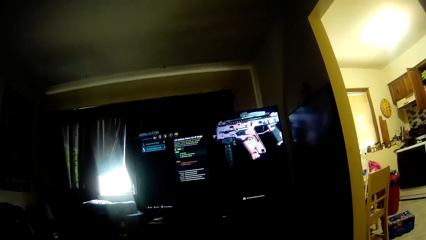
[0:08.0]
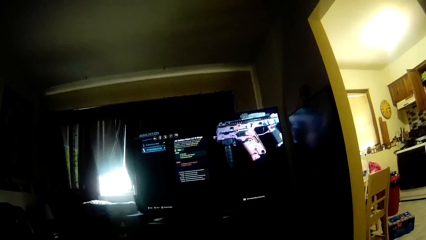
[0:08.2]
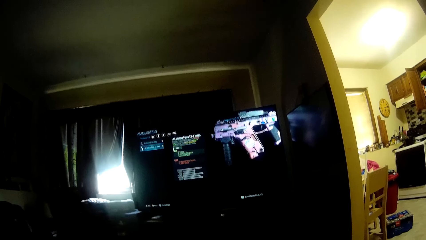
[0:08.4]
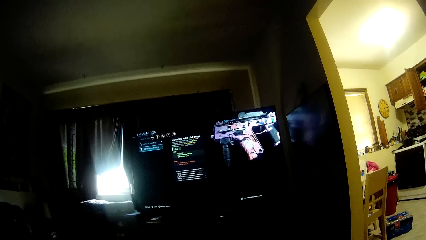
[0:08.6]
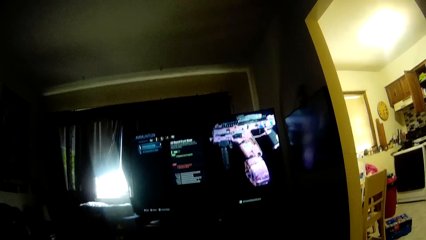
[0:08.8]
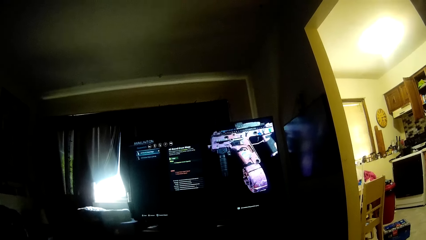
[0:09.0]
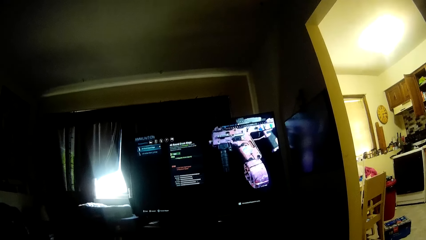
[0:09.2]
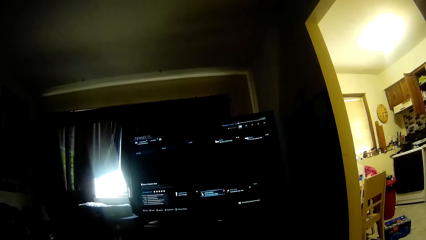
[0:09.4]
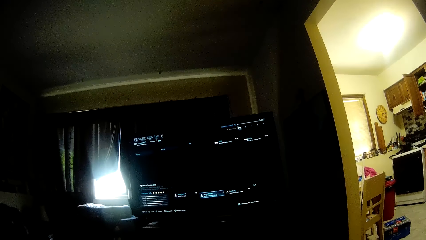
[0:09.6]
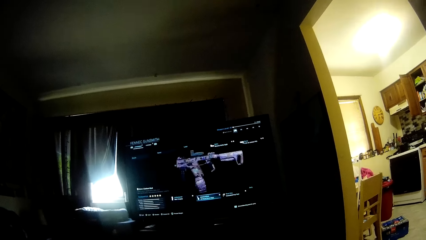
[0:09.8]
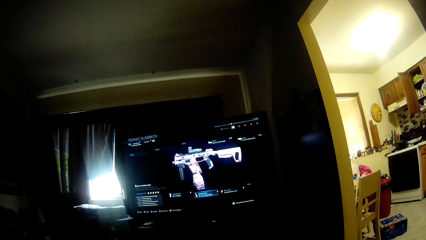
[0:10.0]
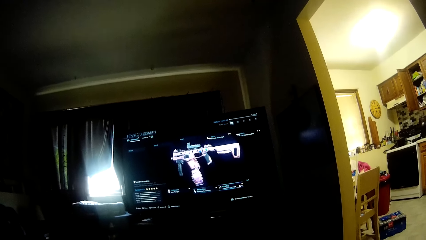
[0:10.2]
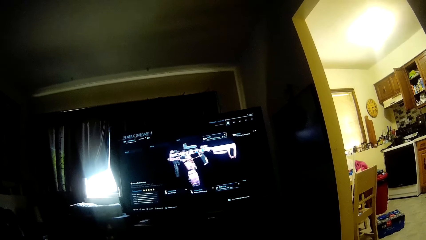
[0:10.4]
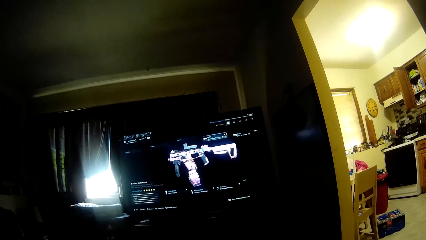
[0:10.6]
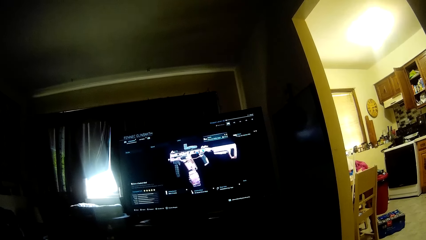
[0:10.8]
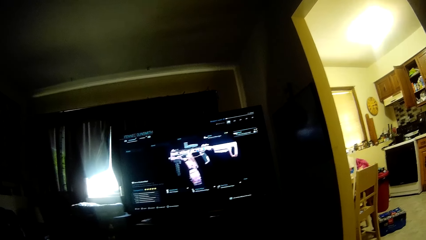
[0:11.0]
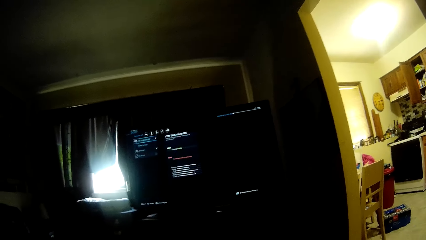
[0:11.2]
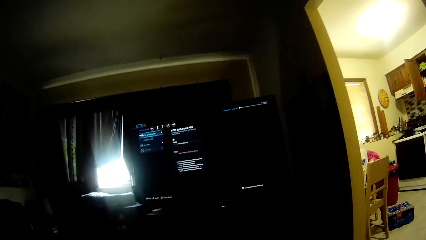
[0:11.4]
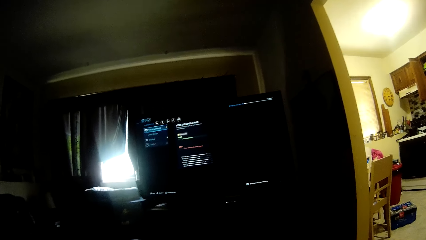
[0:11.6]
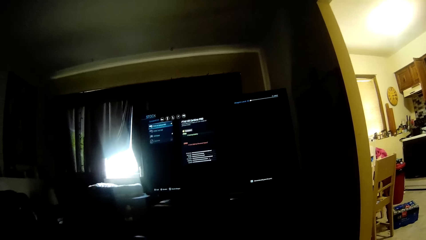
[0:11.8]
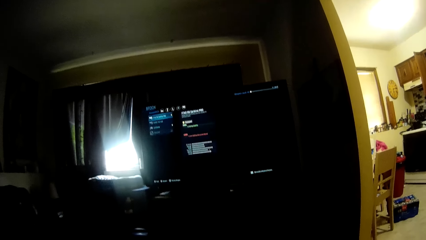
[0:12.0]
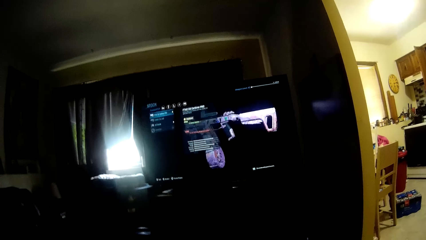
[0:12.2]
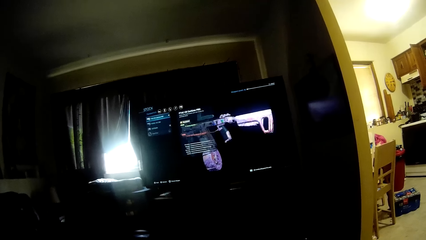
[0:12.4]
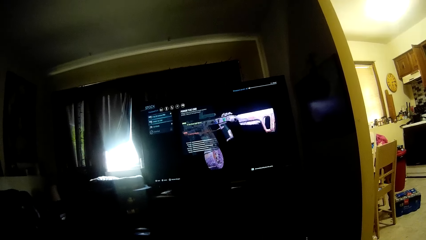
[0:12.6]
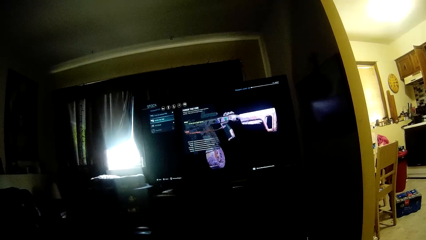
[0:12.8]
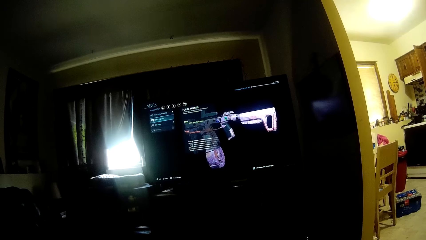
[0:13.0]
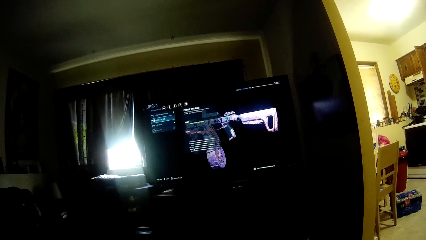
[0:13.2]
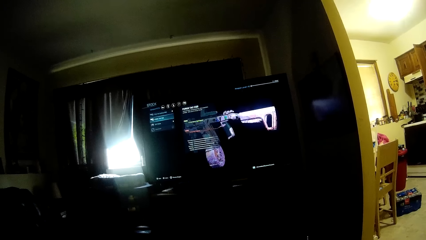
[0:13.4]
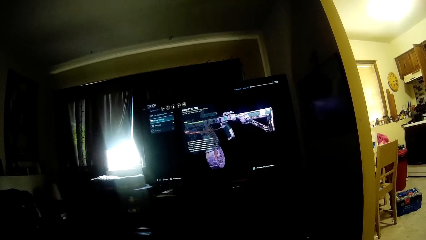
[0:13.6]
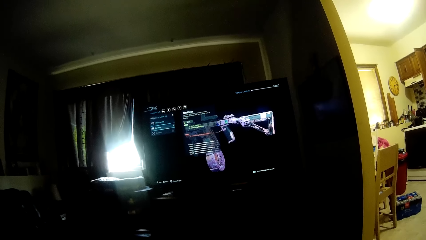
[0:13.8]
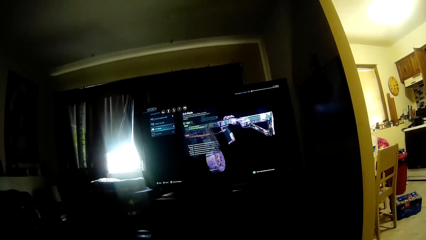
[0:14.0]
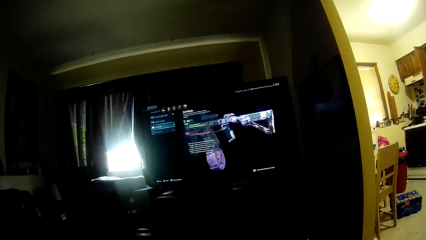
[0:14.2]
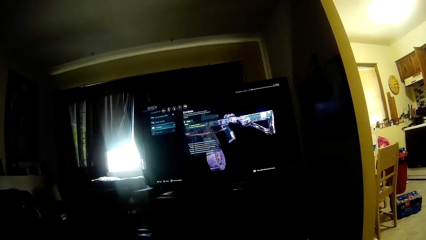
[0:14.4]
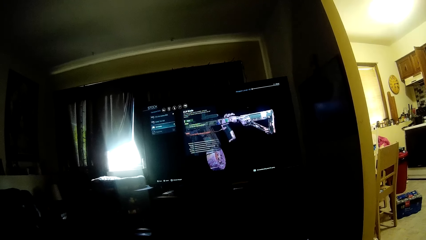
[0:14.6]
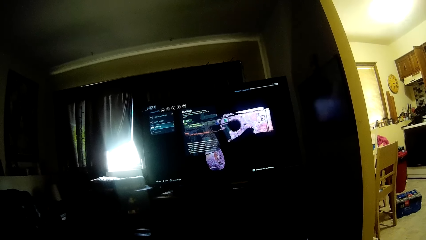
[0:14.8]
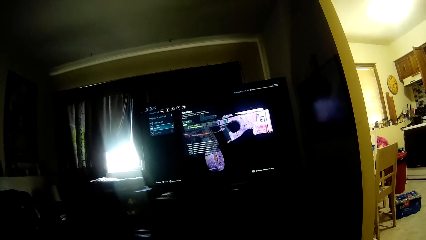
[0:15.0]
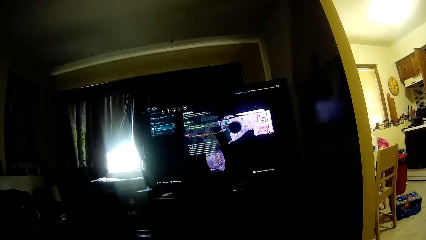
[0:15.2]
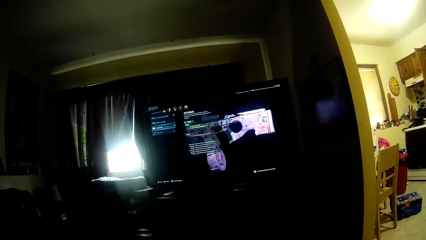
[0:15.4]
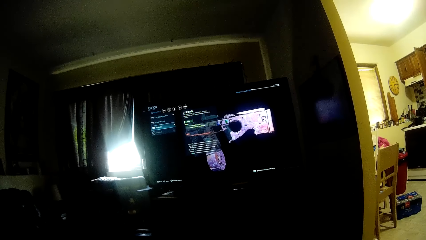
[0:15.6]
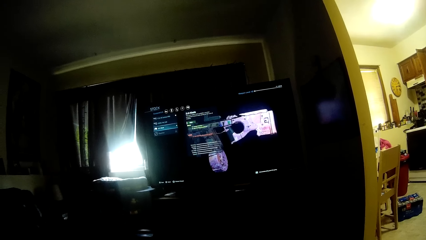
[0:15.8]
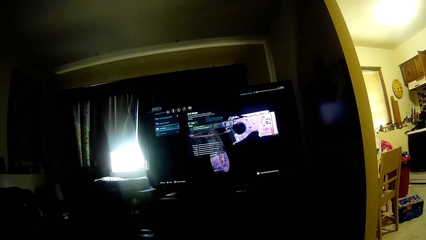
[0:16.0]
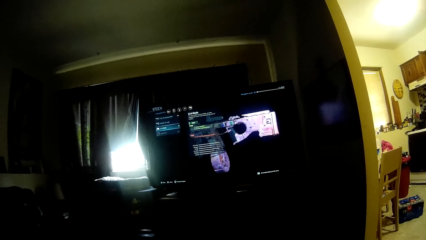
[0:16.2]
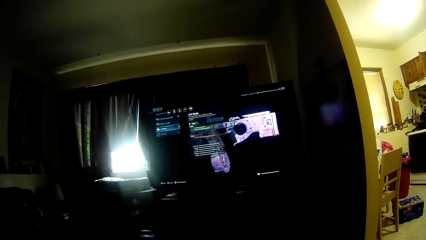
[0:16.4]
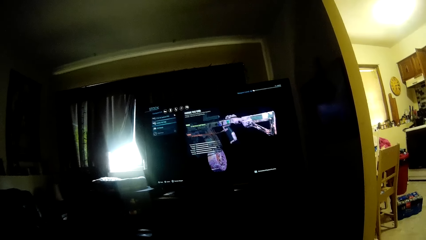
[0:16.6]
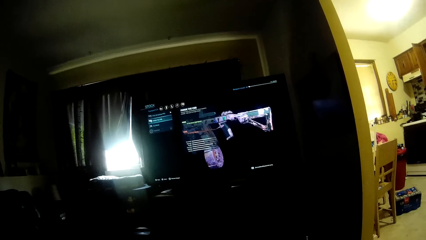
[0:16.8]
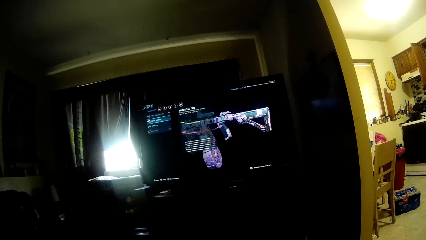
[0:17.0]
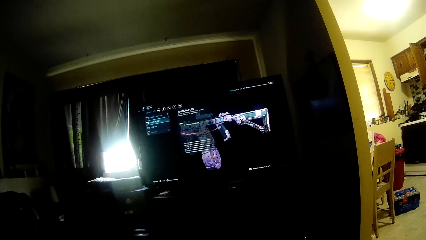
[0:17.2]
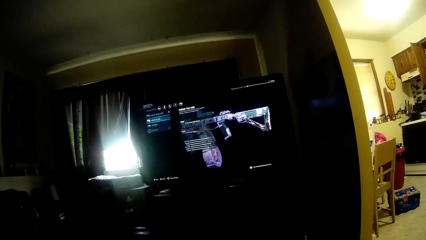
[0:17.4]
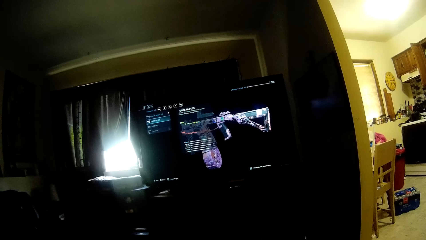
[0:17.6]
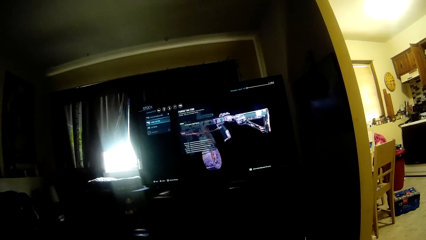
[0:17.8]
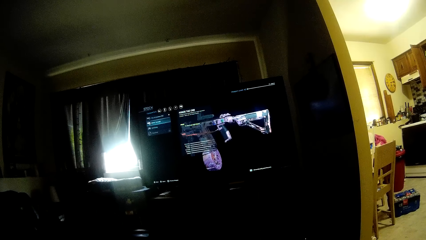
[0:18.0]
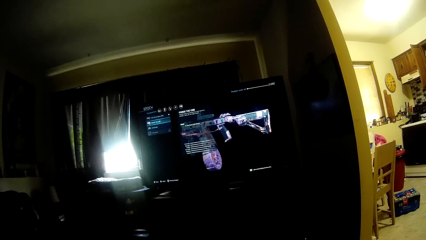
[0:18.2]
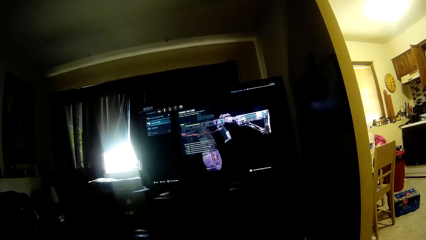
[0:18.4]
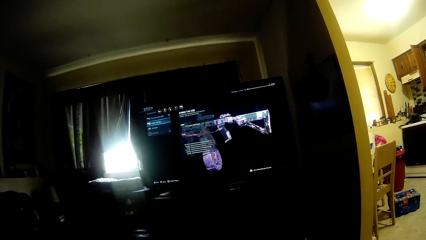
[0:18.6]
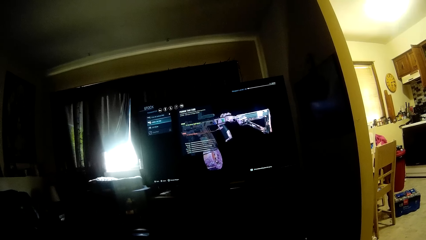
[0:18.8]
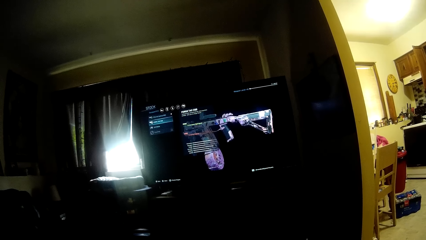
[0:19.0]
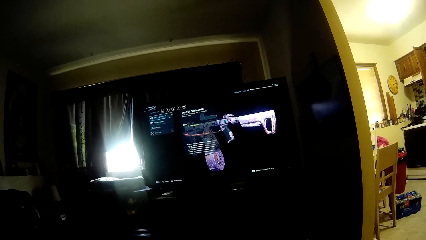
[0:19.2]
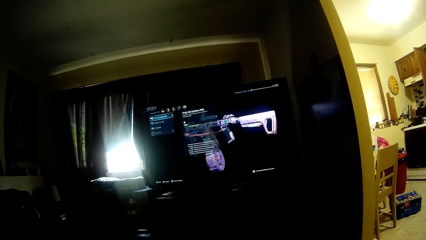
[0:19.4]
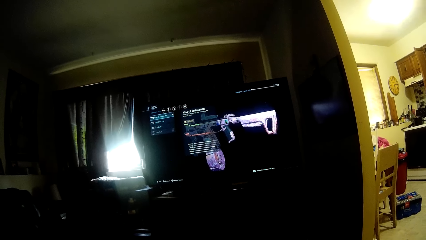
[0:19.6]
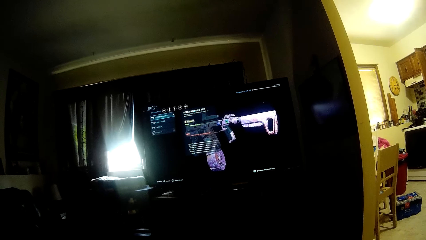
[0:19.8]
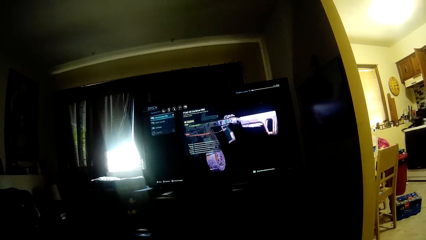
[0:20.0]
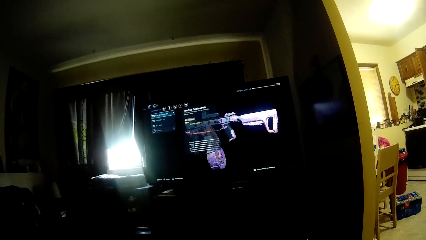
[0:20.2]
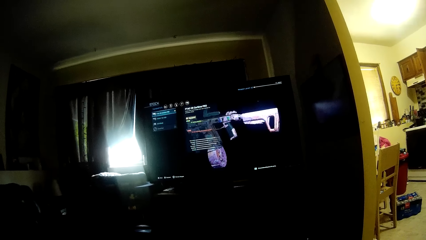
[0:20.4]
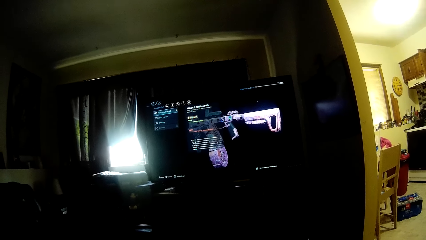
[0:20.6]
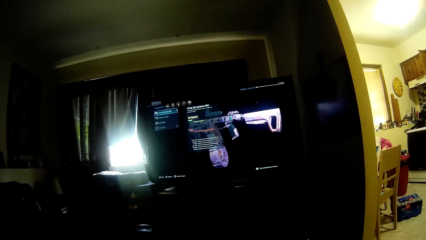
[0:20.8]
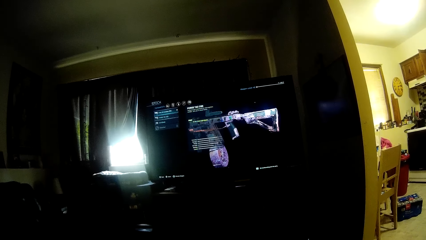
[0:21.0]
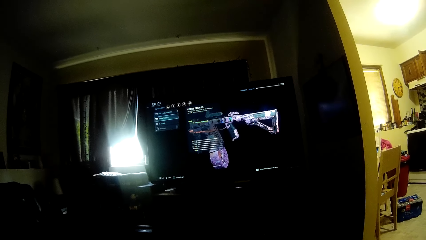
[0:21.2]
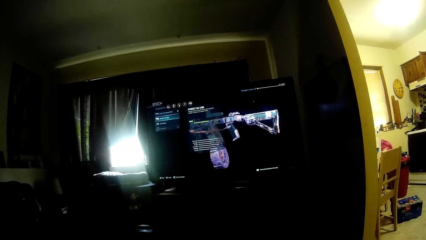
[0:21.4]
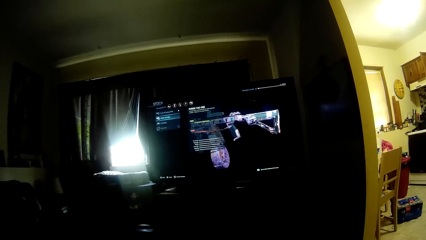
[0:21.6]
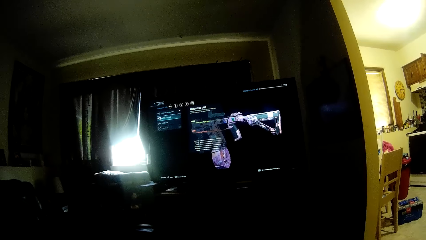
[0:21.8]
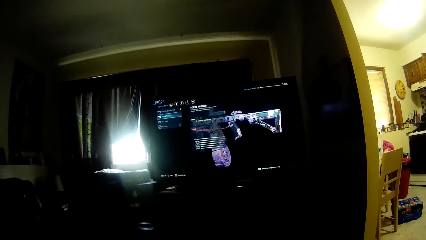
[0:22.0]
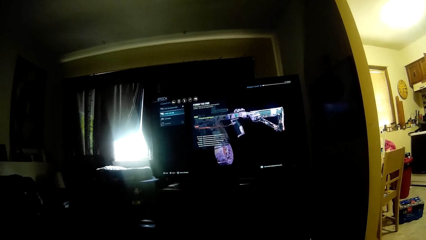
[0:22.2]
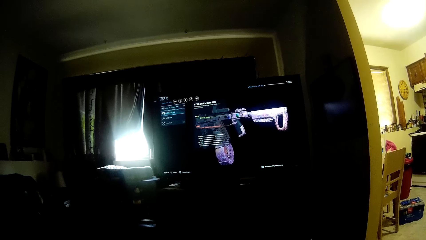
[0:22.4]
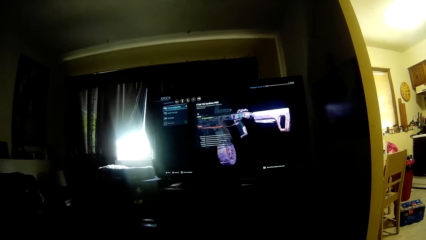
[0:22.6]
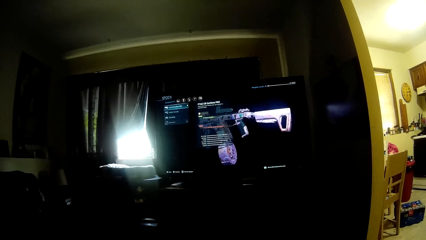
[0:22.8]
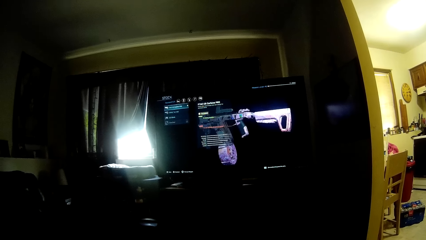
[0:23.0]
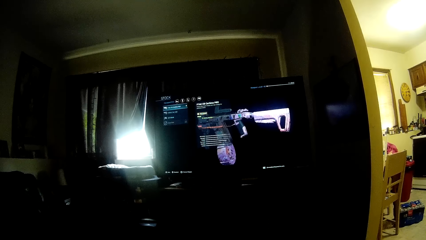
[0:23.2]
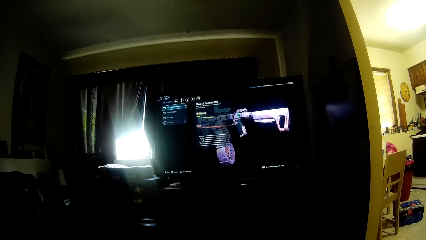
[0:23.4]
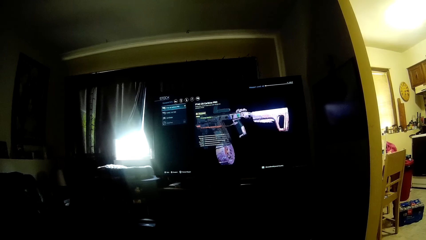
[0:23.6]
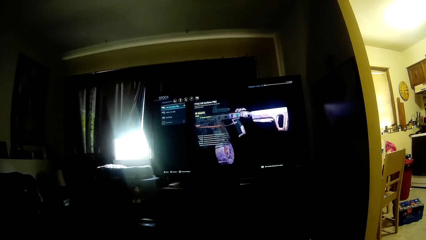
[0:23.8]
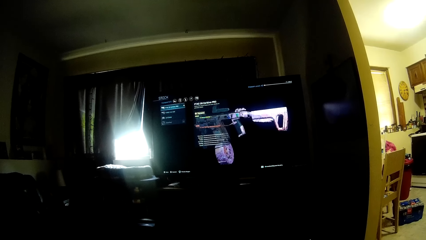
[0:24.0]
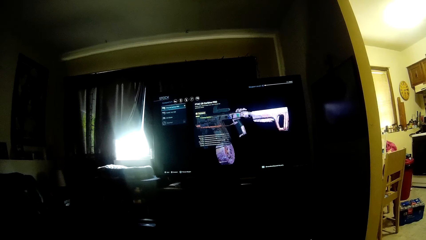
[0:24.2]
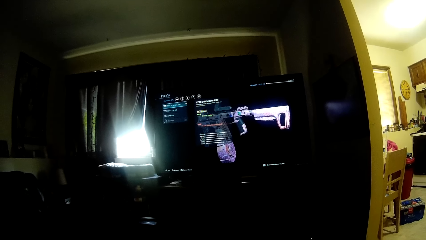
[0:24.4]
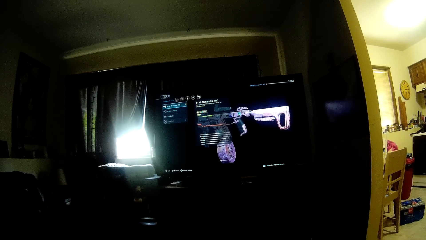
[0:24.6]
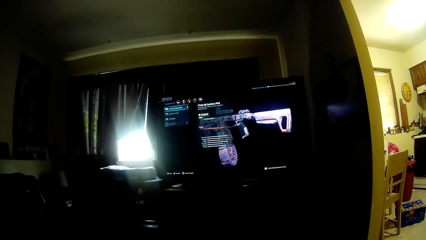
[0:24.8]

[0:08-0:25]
The camera wearer controls the game on the television.
